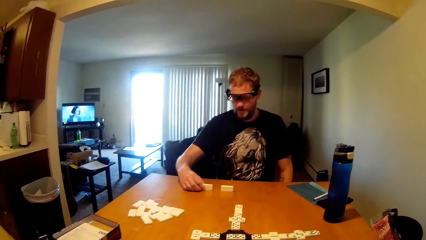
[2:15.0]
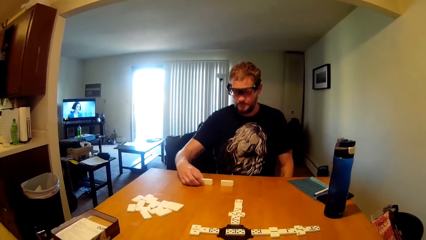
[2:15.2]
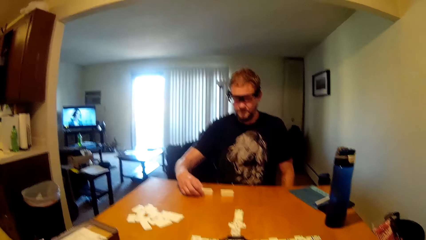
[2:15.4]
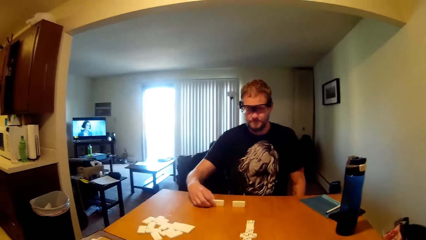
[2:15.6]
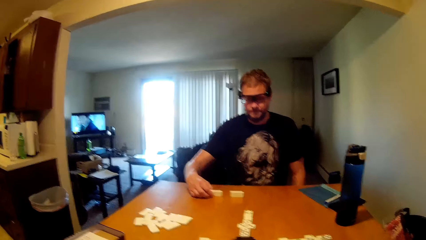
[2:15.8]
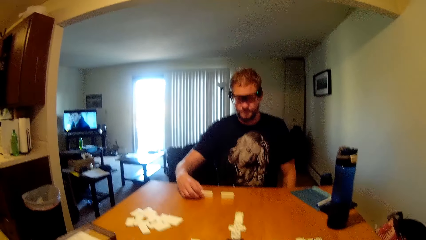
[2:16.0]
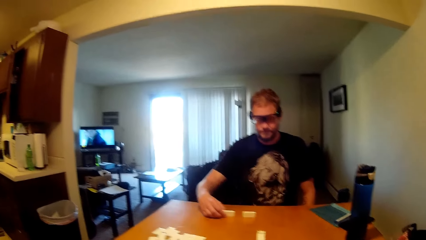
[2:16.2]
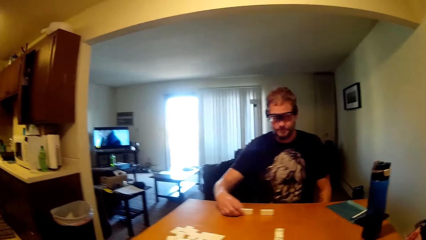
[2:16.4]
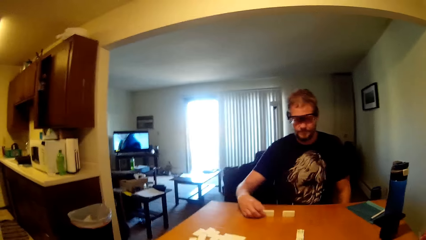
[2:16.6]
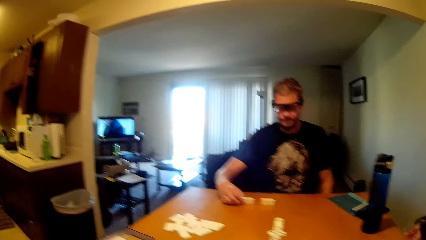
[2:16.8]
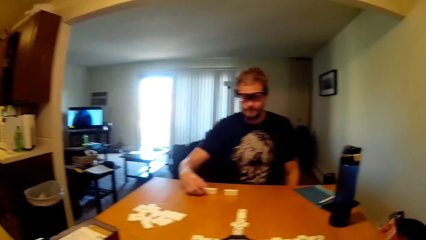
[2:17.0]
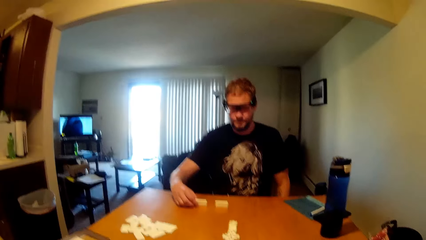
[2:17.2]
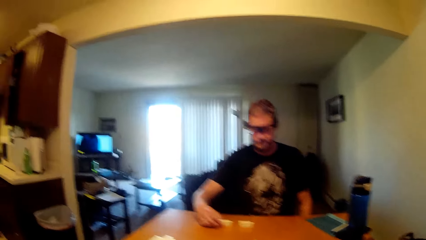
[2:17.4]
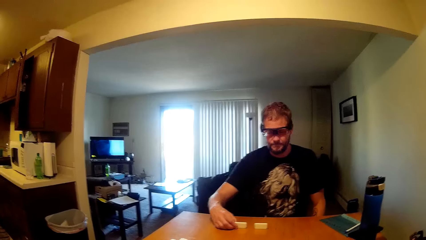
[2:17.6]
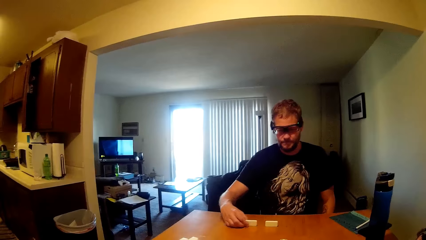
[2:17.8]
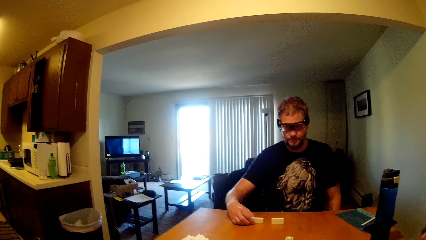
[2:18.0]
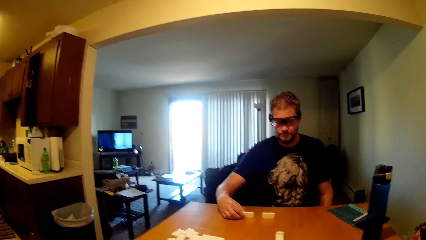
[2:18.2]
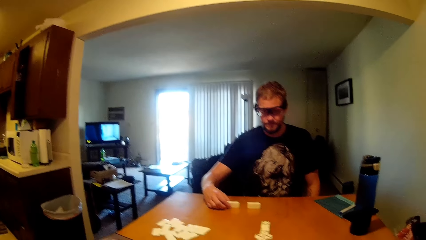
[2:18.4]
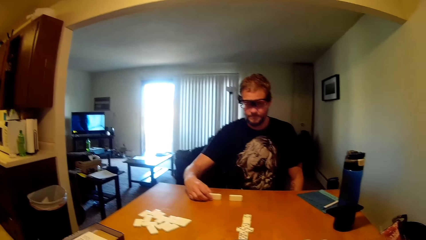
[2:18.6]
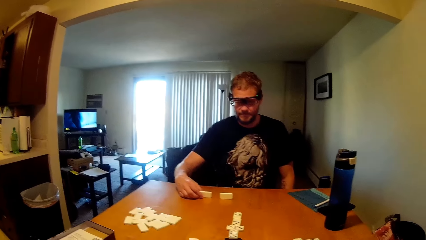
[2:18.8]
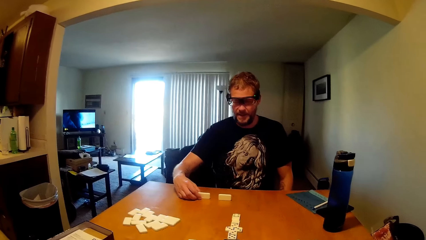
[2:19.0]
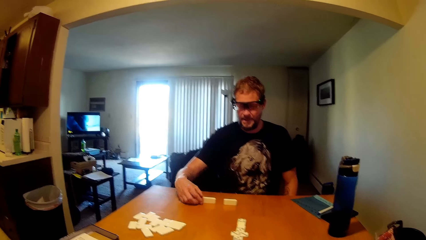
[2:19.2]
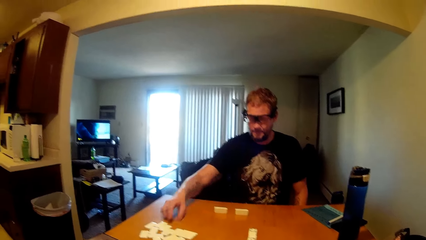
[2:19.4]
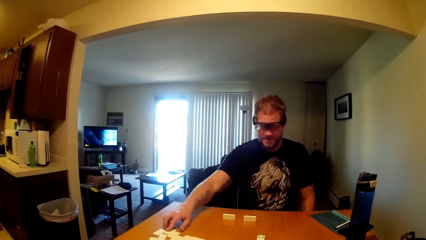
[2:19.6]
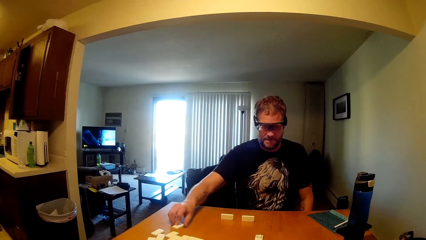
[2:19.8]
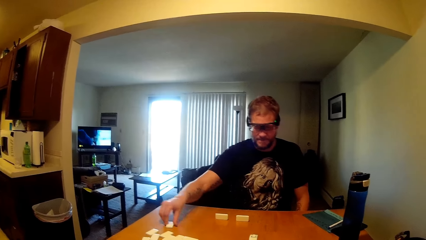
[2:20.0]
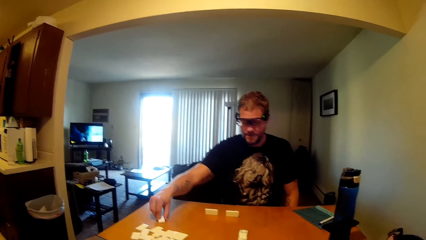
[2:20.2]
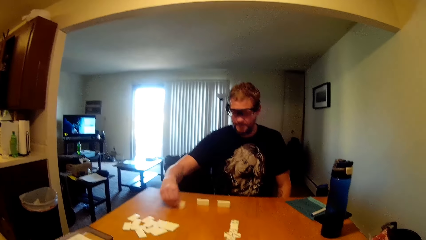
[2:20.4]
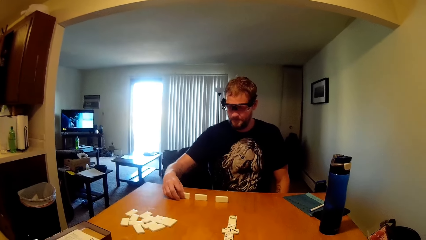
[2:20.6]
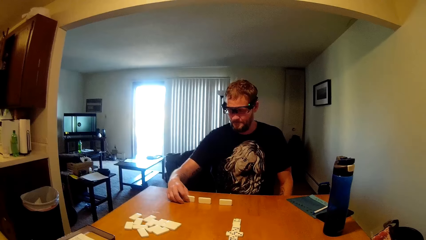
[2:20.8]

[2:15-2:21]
A man lifts a game piece. The man picks up the game piece.

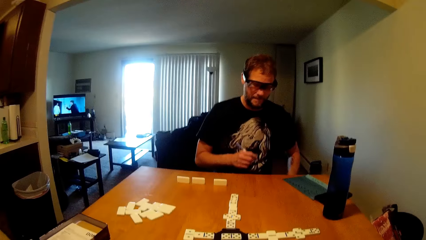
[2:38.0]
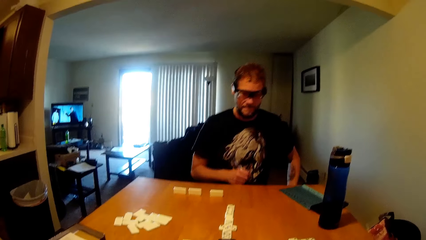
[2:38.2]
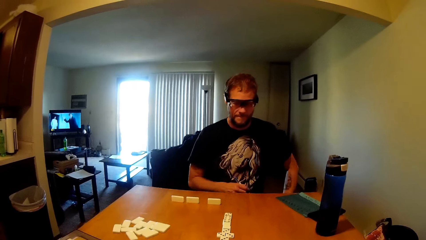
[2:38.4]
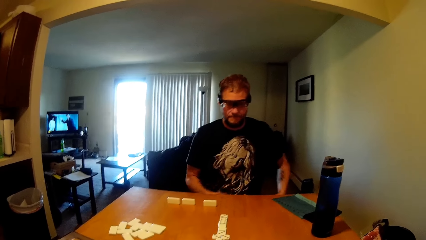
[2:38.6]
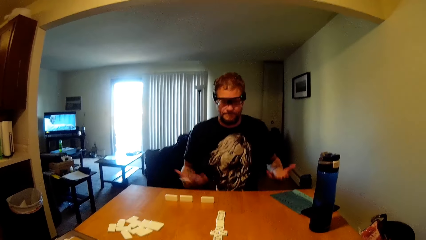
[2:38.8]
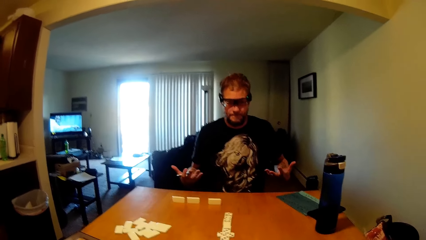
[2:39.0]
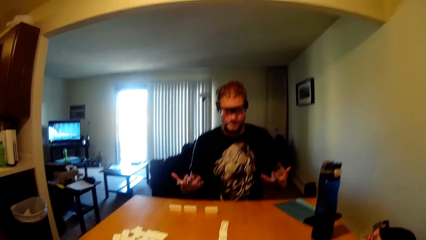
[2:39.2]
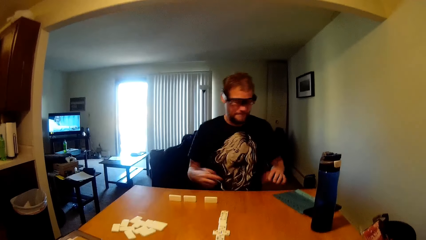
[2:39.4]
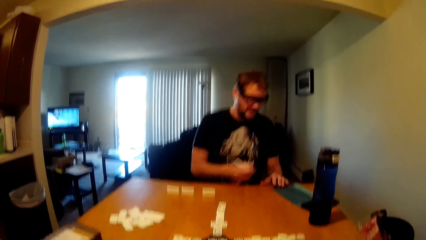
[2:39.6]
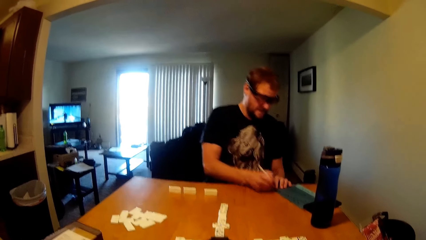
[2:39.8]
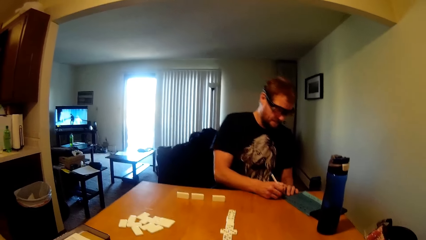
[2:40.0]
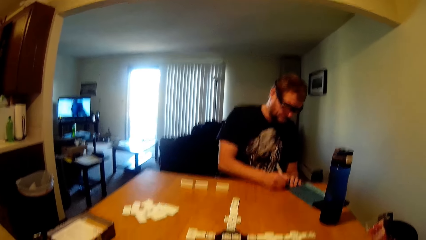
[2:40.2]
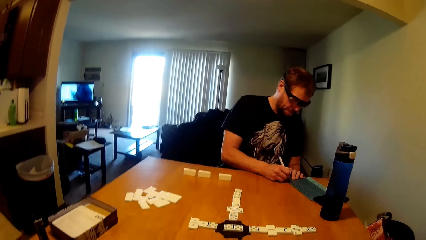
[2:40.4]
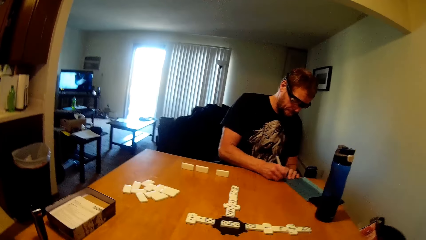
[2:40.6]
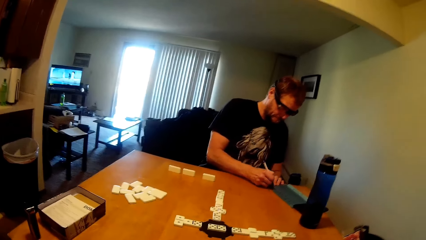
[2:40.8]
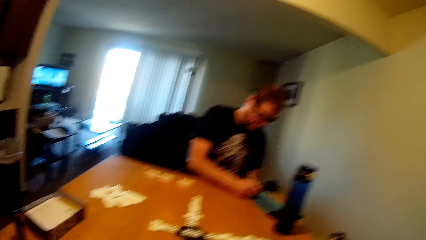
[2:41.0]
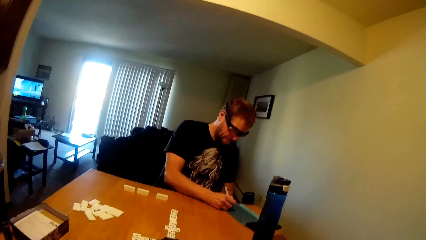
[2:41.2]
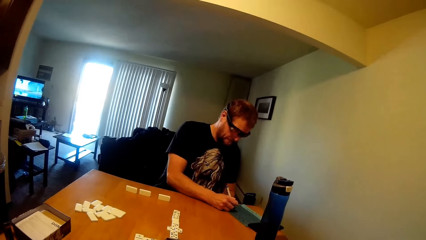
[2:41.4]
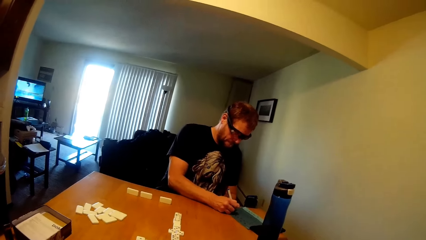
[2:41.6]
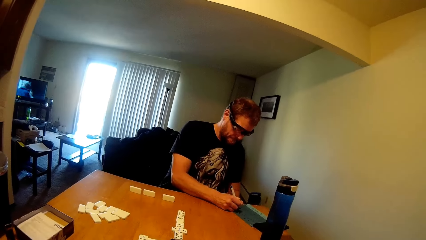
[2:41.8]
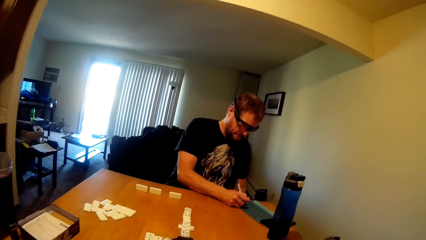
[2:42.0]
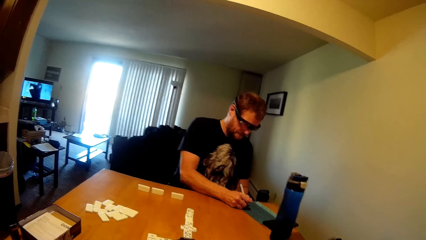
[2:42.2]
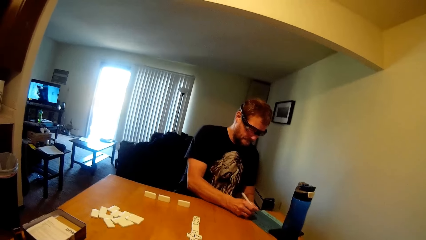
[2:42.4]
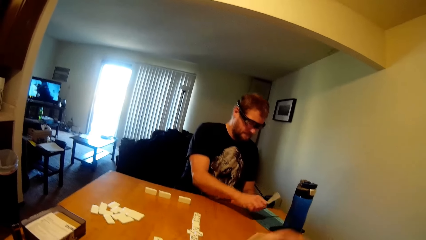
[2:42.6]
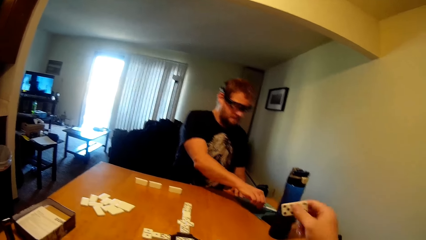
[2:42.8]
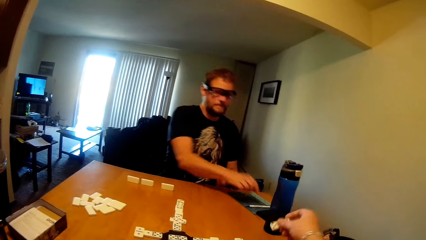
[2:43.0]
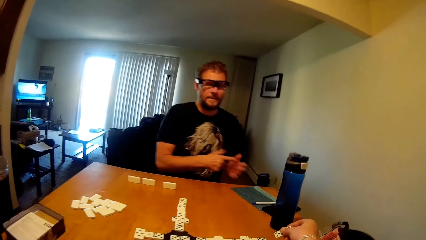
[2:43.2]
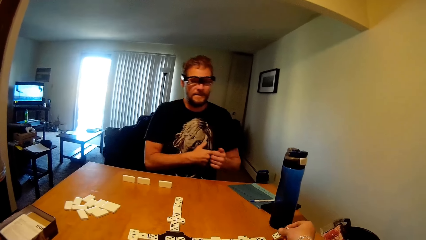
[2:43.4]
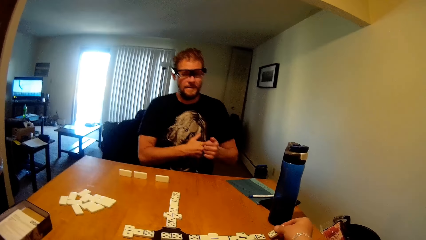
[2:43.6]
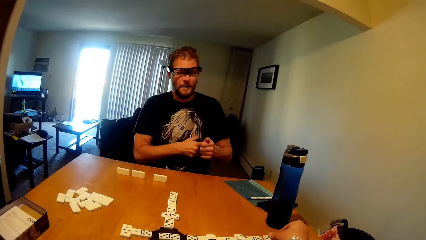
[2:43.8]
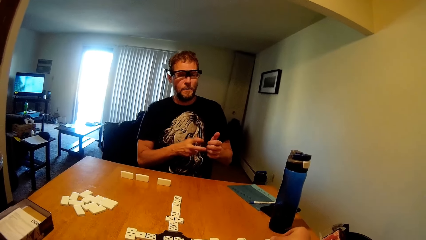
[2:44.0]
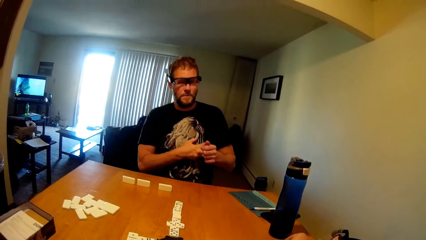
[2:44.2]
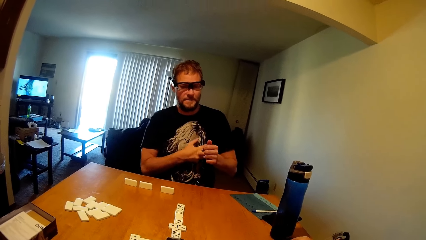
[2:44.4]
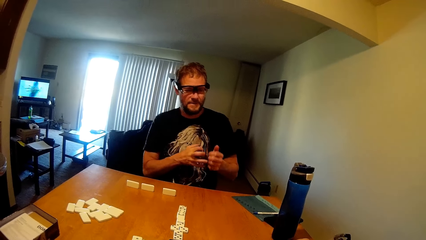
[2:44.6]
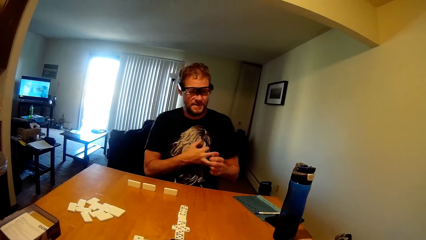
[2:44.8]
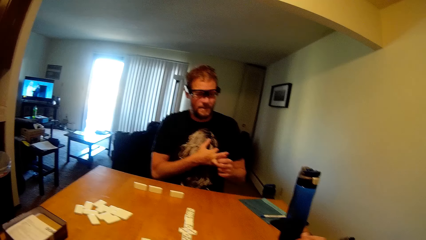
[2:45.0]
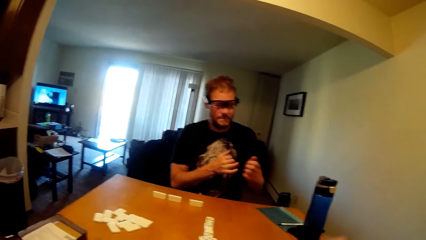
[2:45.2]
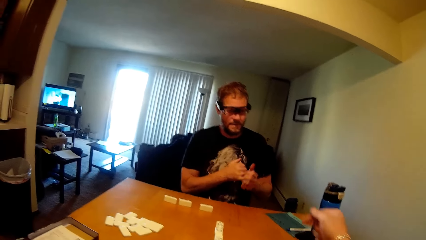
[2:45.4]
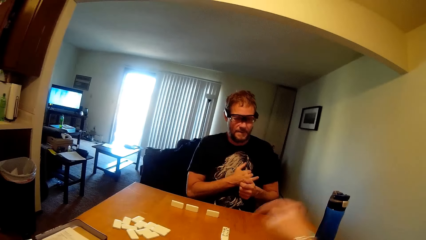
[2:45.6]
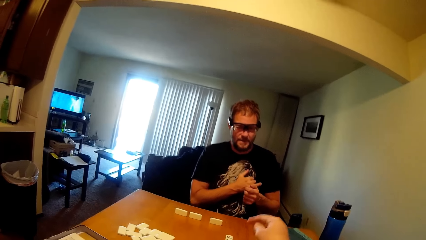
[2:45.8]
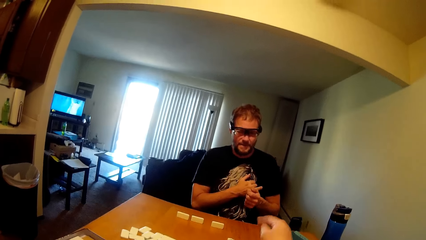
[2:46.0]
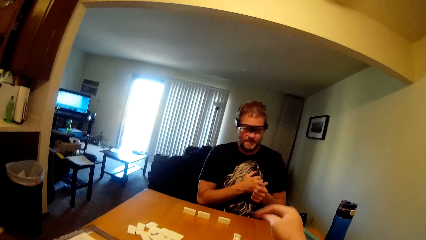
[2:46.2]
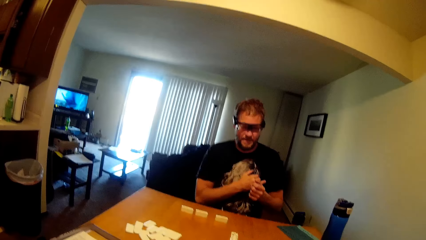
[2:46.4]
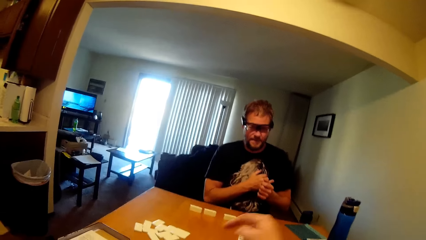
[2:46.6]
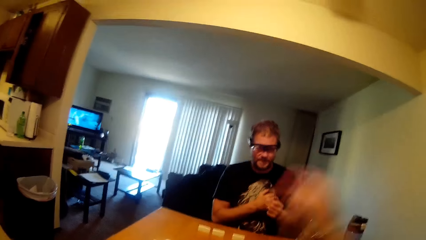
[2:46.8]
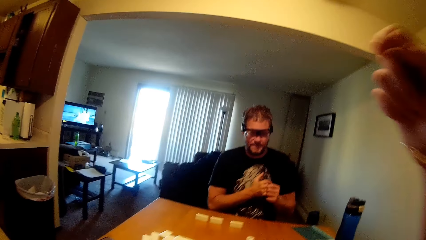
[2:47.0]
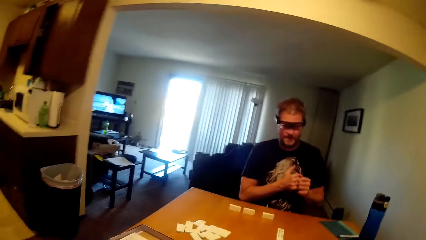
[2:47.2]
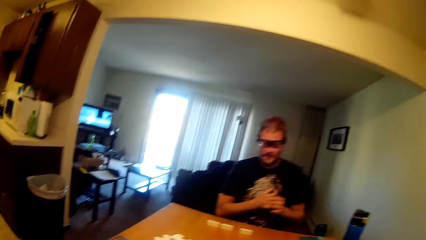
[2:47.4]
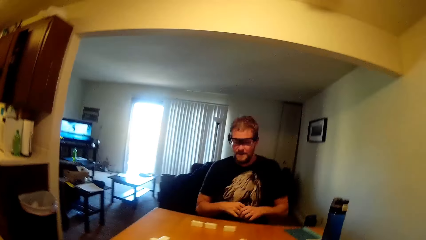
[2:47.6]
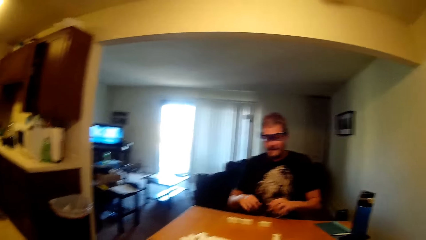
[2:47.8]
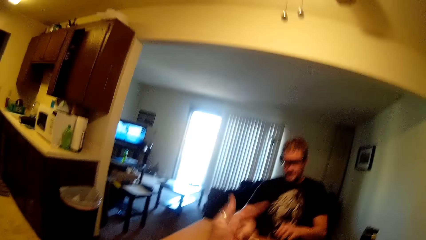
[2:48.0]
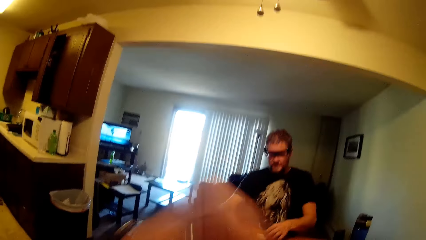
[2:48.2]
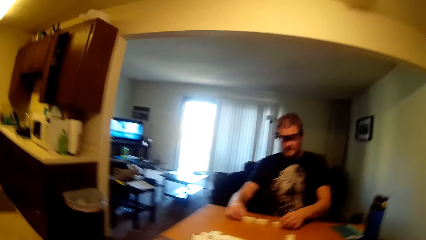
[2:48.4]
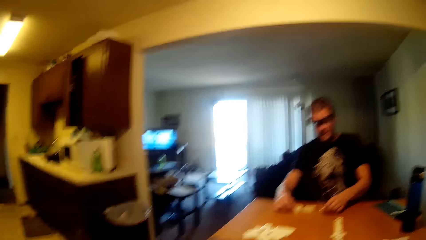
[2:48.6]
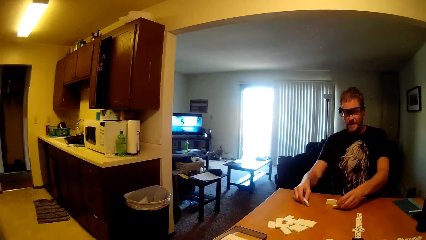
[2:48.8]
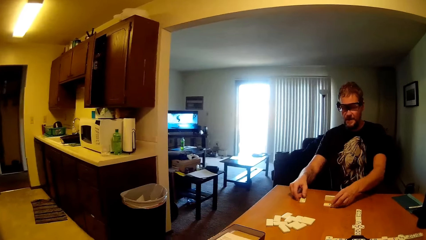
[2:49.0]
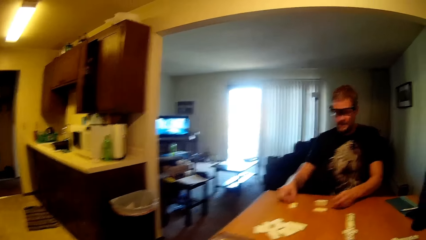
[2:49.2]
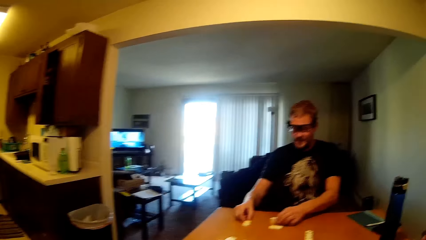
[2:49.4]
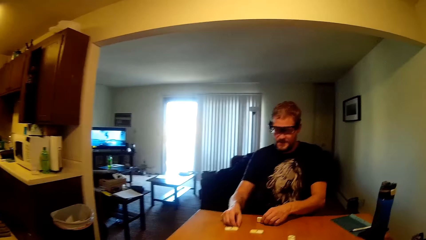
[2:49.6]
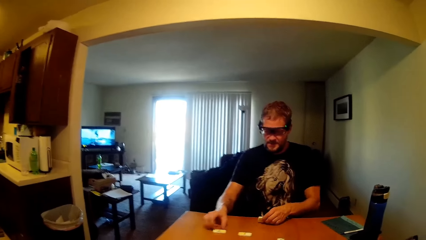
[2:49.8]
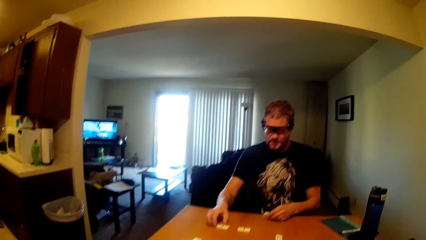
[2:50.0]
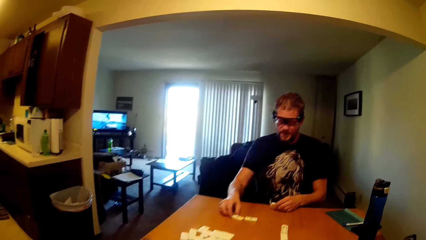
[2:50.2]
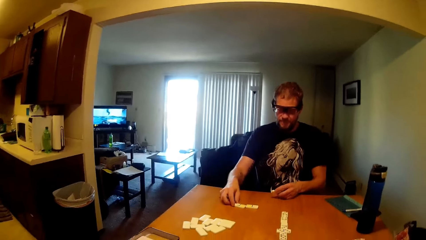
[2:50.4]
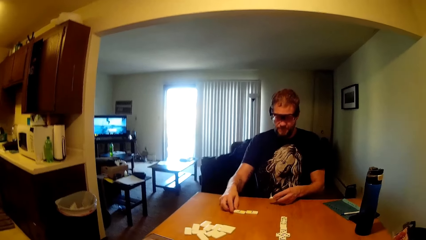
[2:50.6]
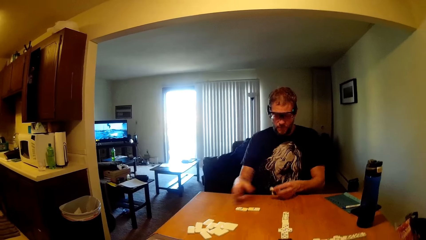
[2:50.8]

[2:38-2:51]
A man moves hands. The man writes on the book. The man places the pen on the book. The camera wearer drops a game piece. The man presses fingers. The man breaks the fingers. The camera wearer points at the game pieces. They lift a hand. They lift a hand again. The man holds the game pieces, drops the game pieces and moves the game piece.
